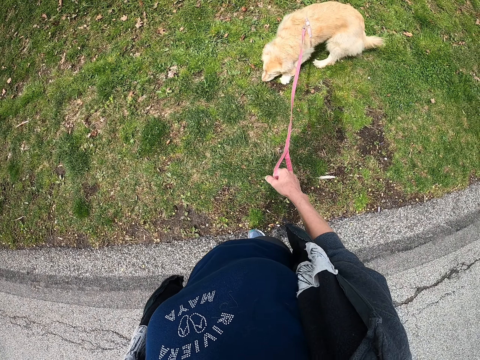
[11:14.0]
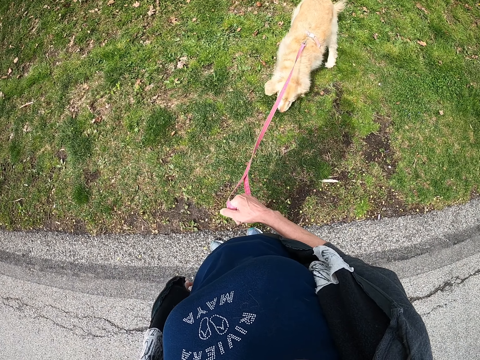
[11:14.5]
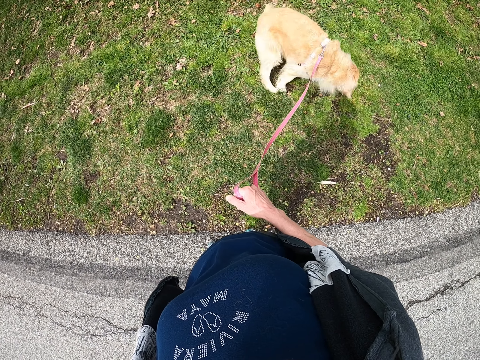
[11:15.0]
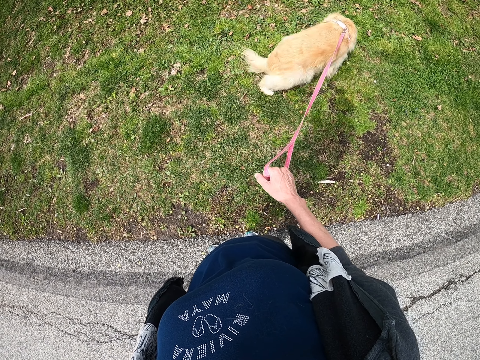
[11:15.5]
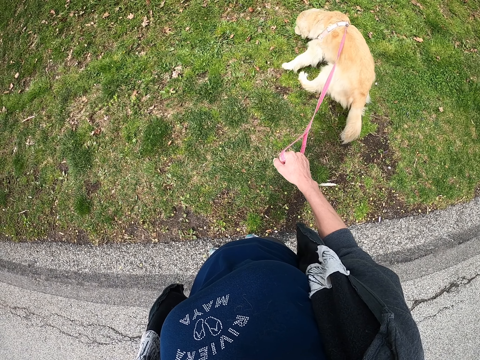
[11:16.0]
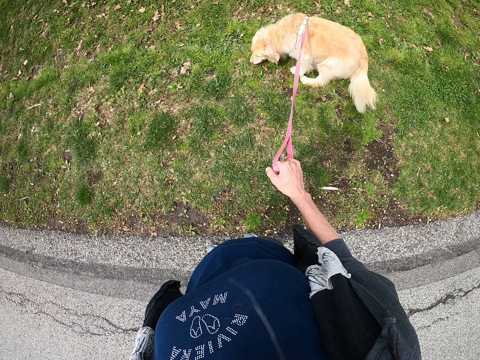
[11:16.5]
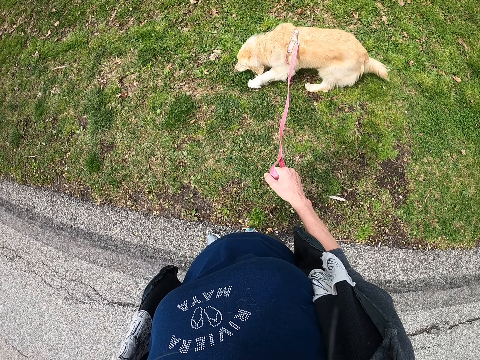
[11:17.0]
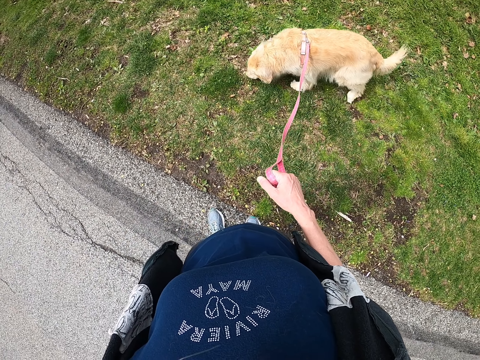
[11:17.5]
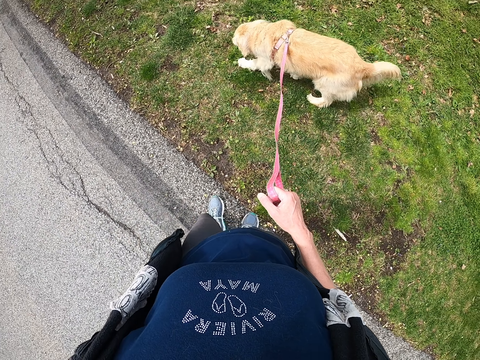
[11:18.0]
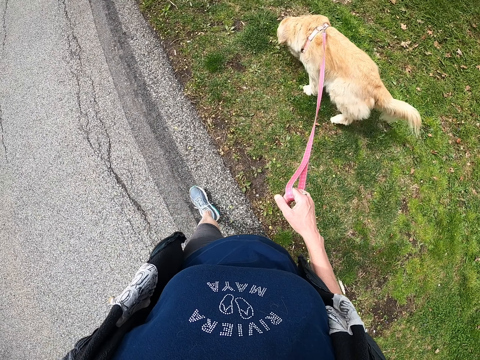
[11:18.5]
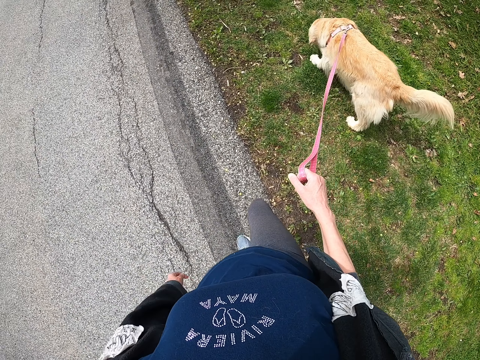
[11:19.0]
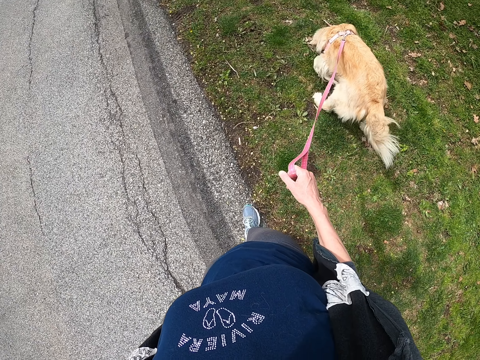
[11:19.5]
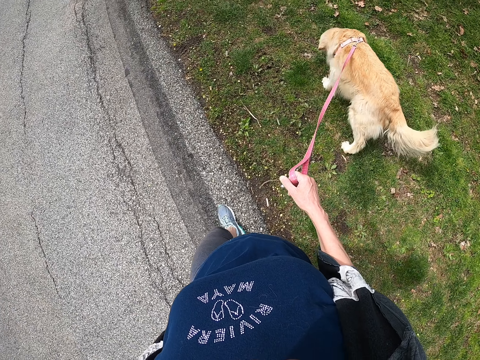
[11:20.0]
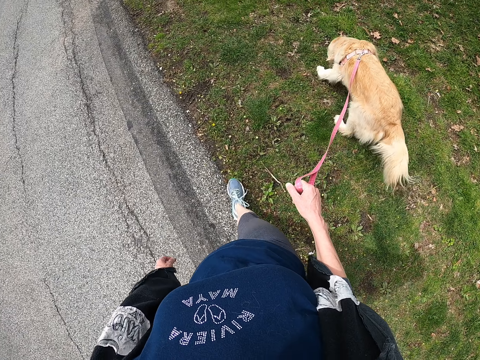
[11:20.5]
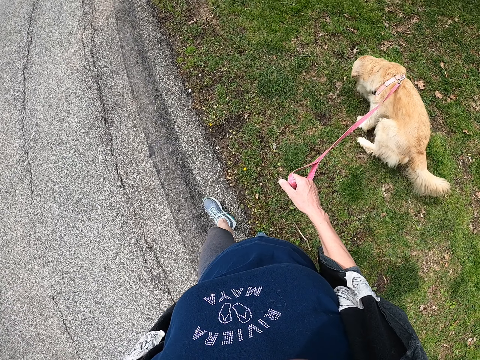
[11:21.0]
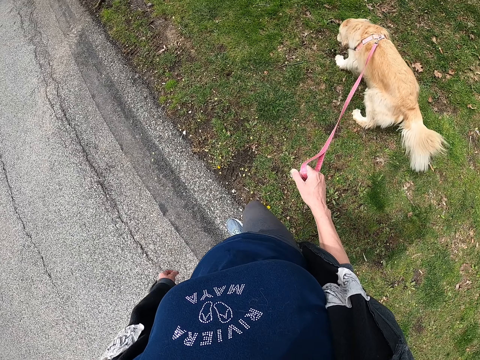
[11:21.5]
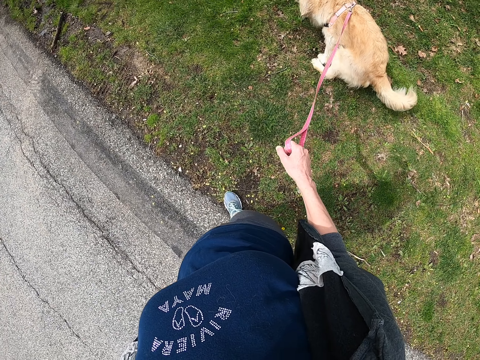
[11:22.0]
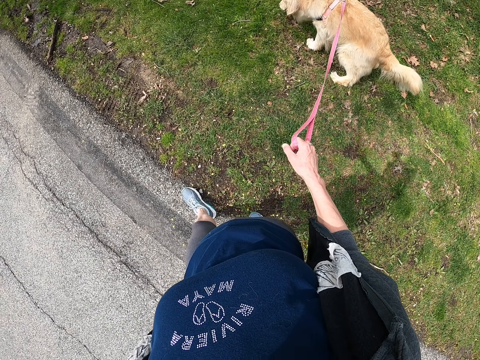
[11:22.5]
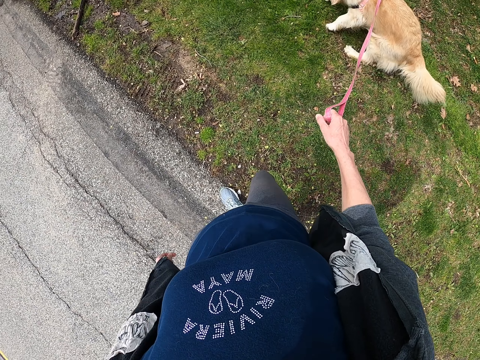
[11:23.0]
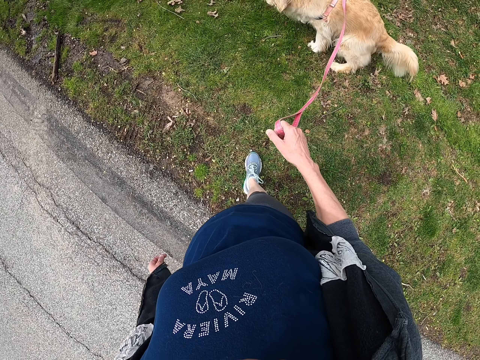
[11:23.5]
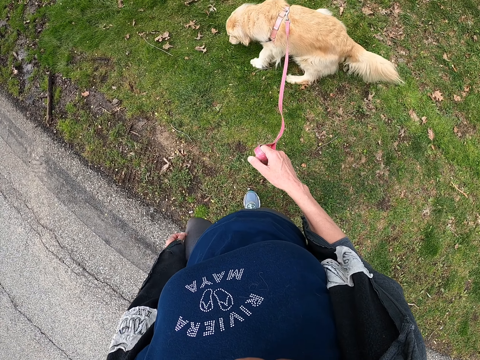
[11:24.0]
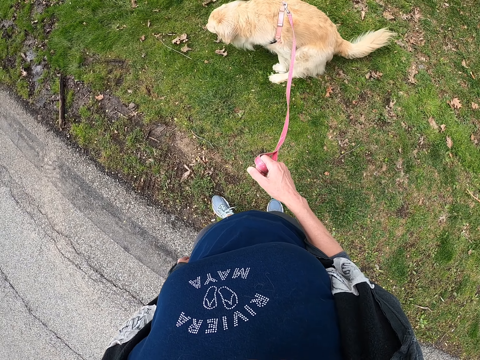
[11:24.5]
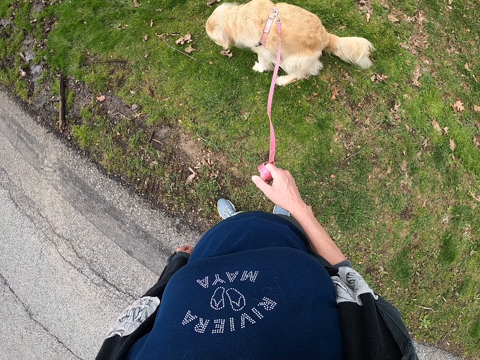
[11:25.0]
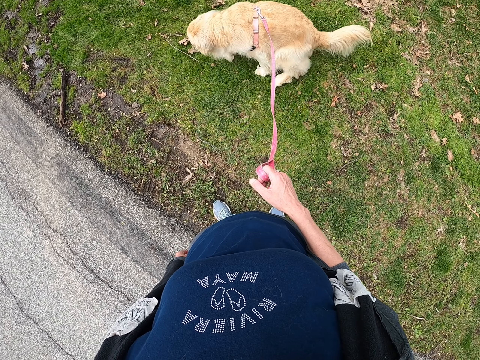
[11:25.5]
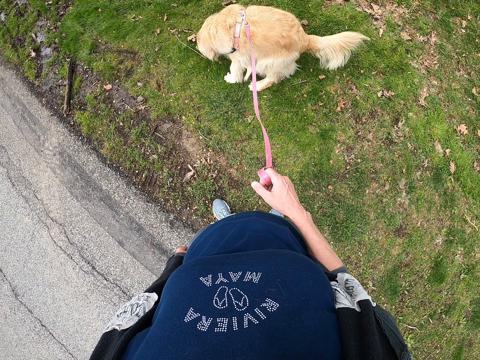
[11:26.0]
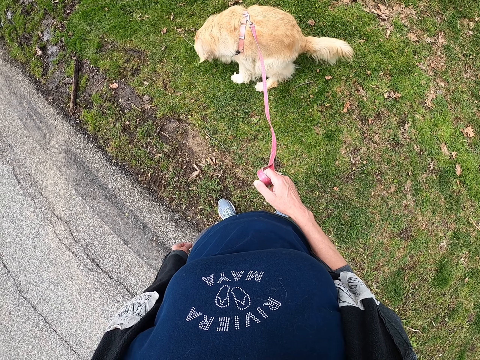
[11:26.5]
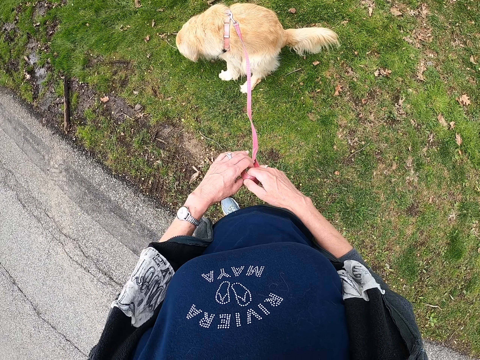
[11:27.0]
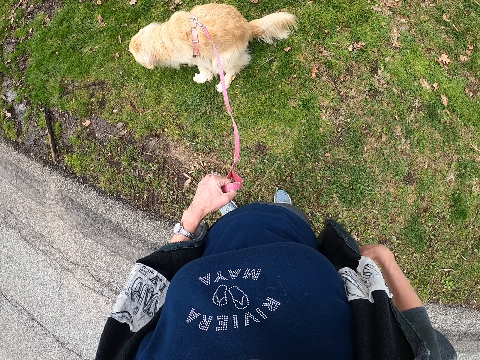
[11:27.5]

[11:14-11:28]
The camera wearer walks the dog. They stop on the pavement.

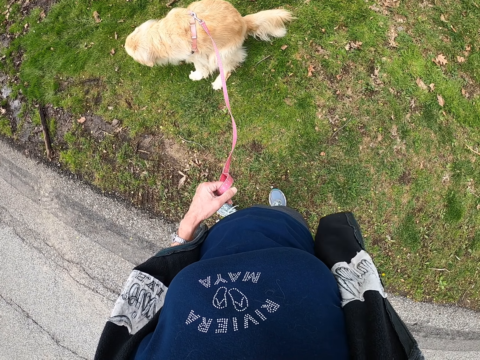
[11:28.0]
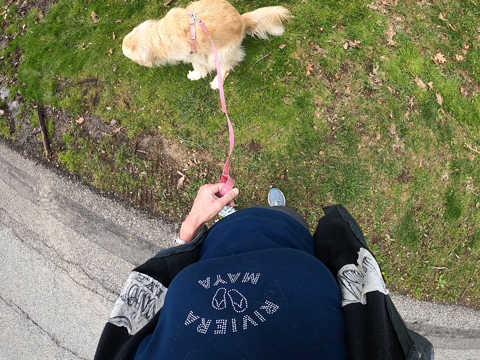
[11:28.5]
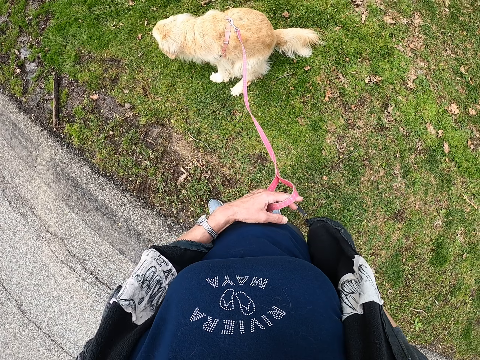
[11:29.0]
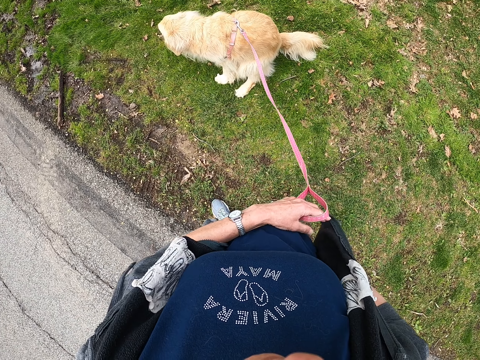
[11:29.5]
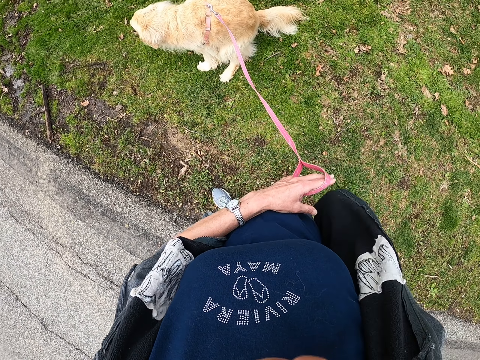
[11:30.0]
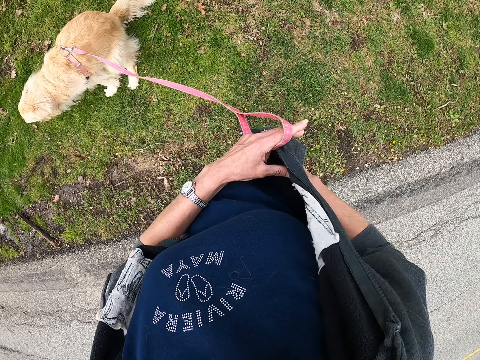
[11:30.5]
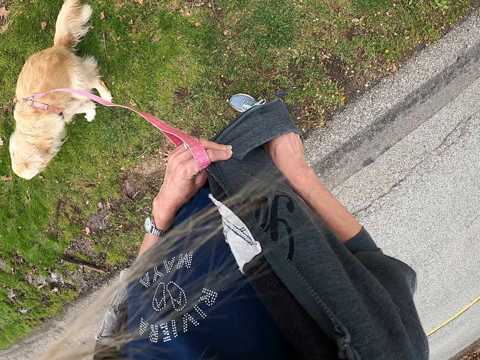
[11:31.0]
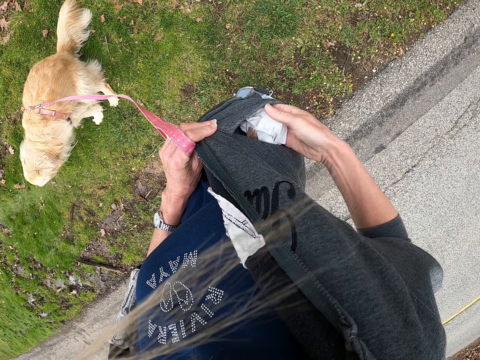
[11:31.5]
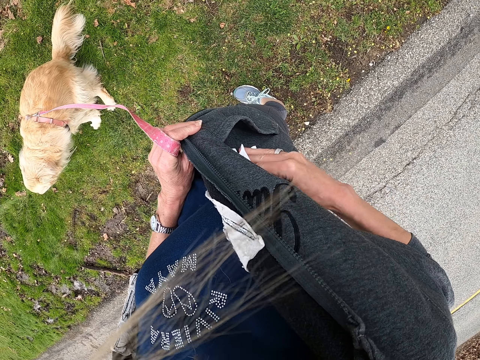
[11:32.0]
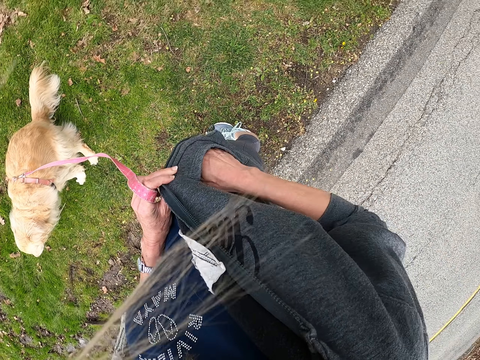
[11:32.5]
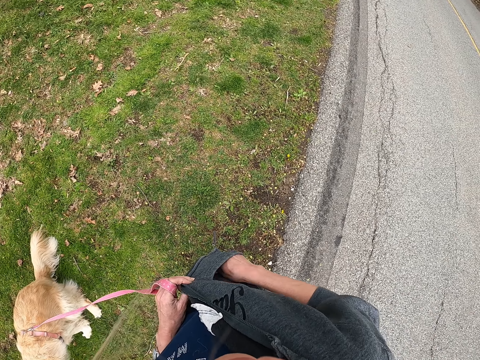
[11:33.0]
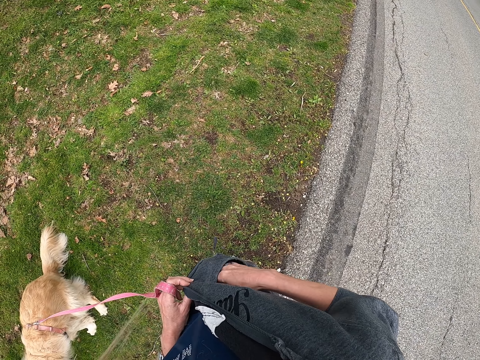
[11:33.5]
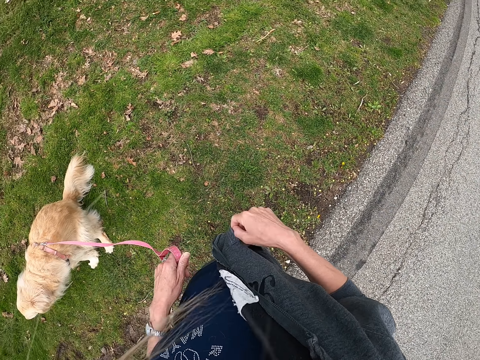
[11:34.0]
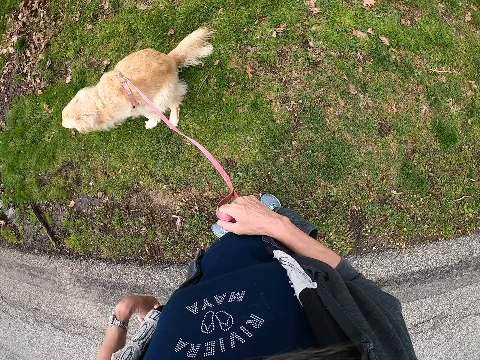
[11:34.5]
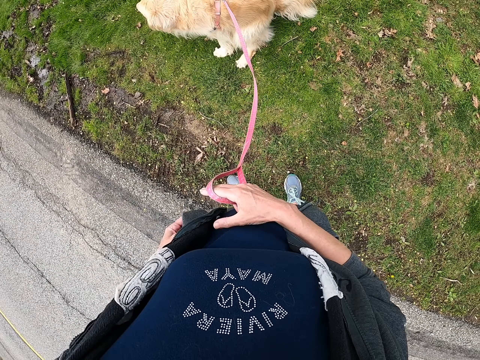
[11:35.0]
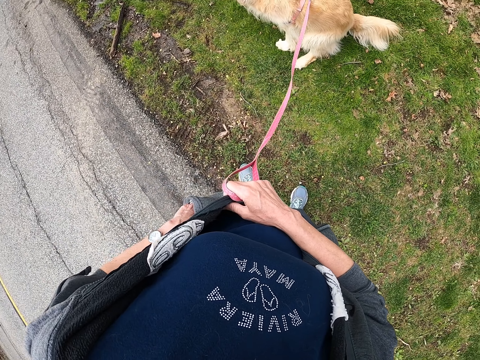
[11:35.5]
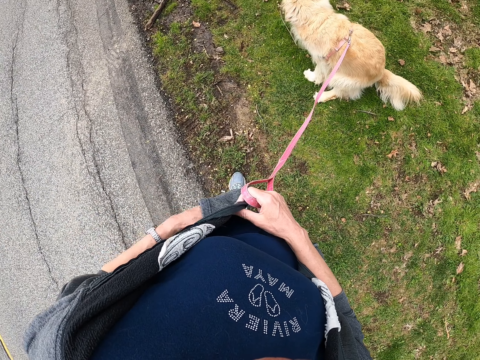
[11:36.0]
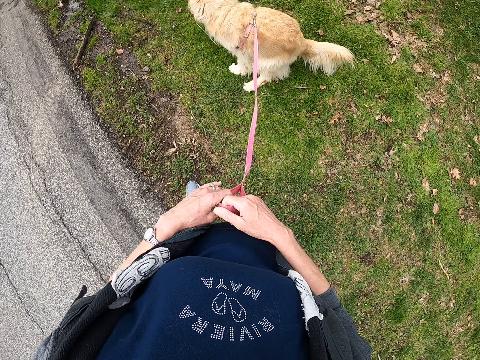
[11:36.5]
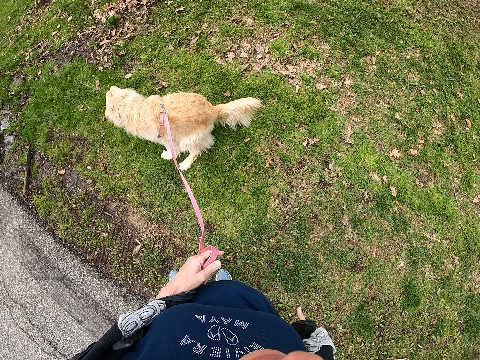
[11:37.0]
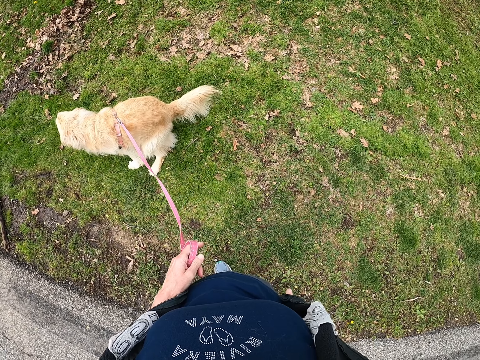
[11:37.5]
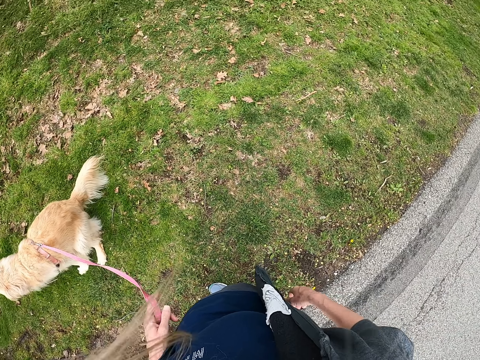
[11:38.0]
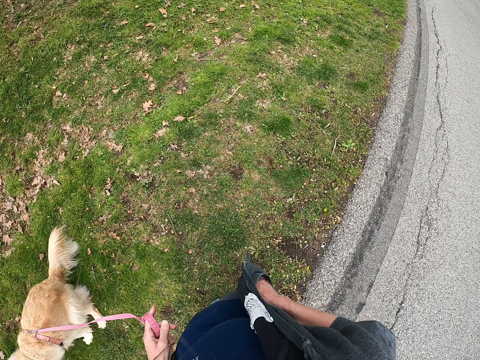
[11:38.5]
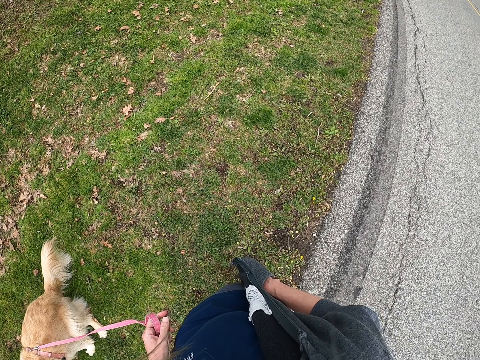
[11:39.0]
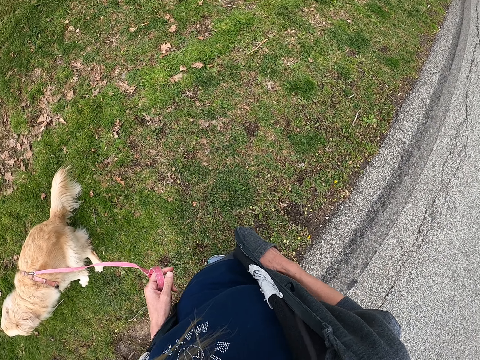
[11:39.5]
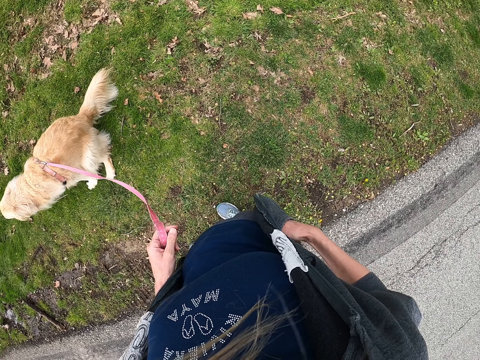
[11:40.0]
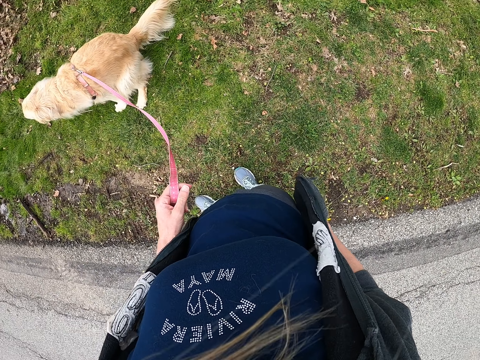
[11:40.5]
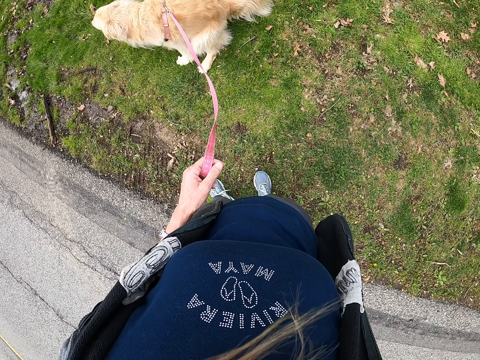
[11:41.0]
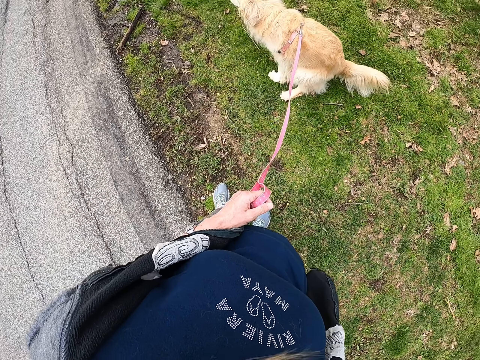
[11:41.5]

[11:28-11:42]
The camera wearer checks the pocket. They hold a handkerchief. They put back the handkerchief. They check the pockets.
